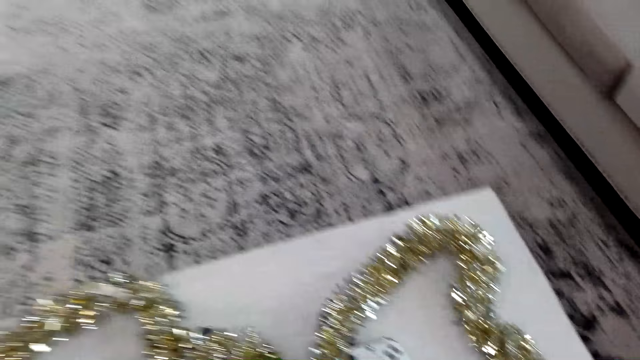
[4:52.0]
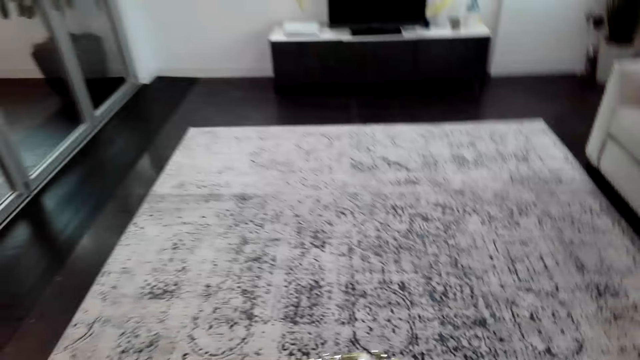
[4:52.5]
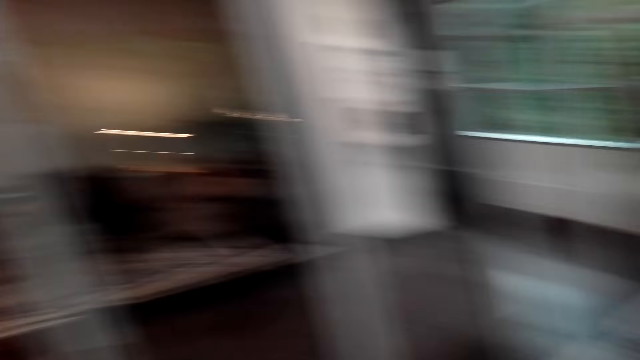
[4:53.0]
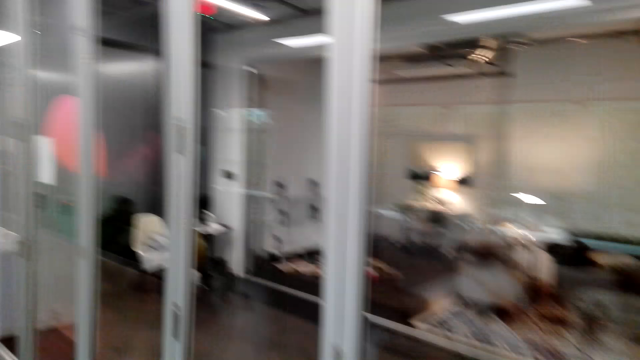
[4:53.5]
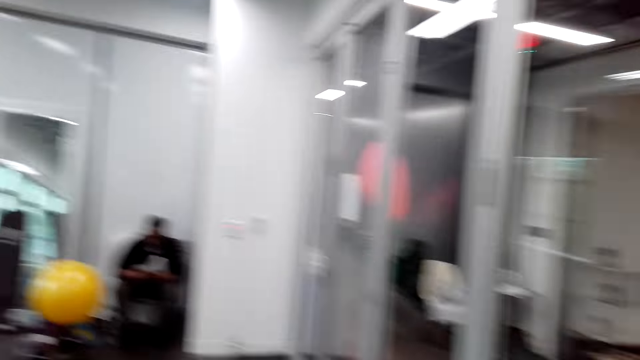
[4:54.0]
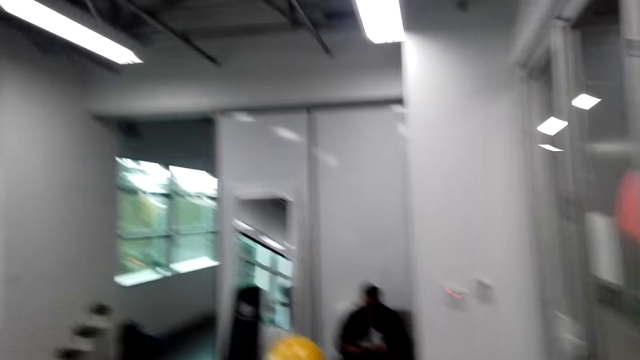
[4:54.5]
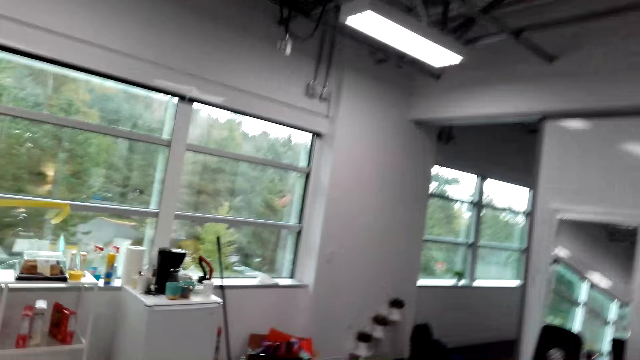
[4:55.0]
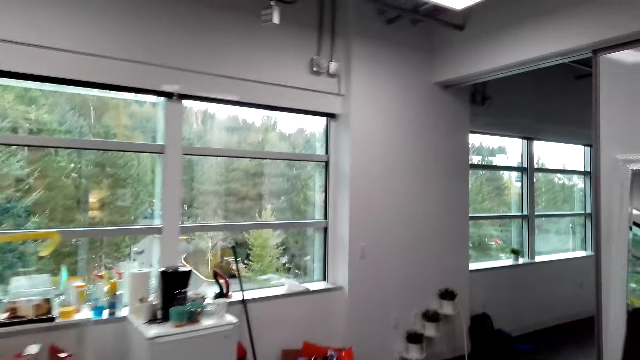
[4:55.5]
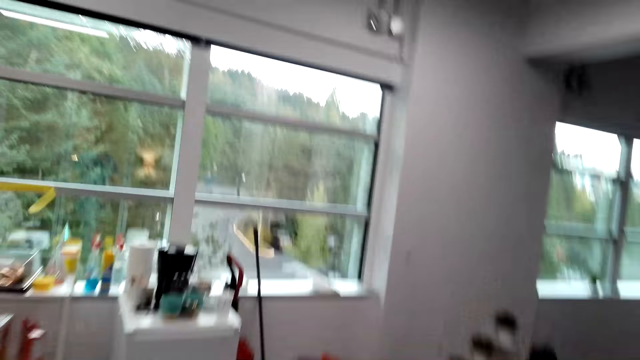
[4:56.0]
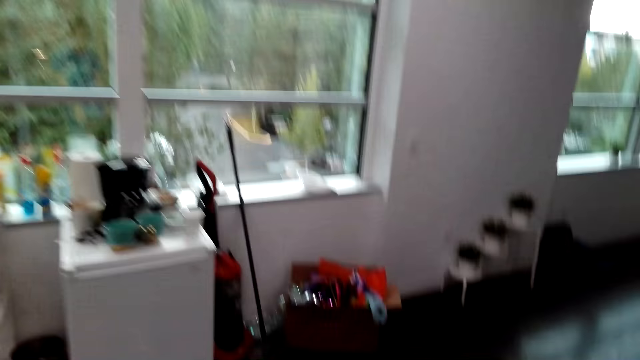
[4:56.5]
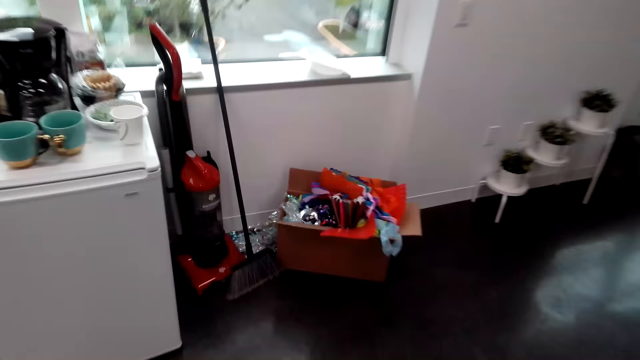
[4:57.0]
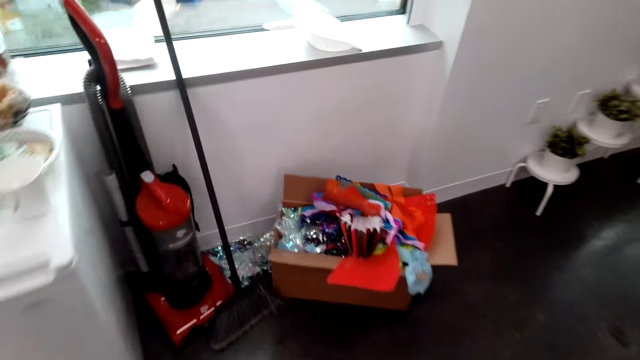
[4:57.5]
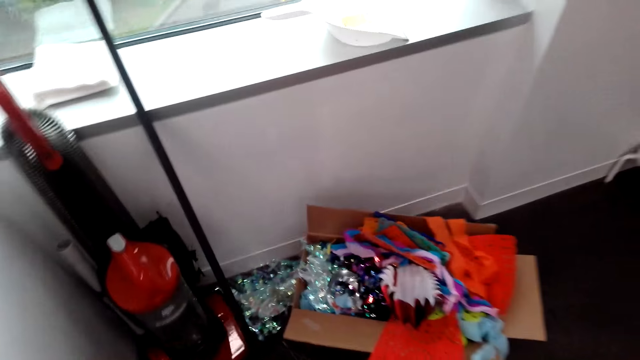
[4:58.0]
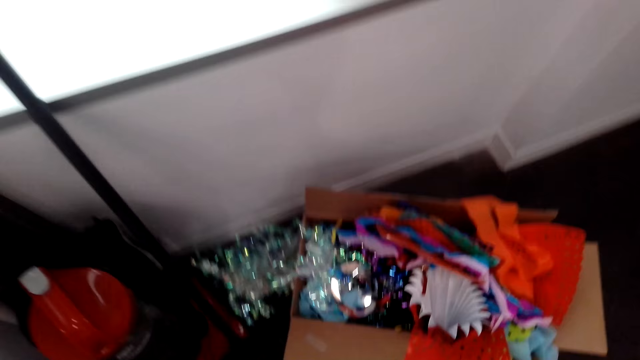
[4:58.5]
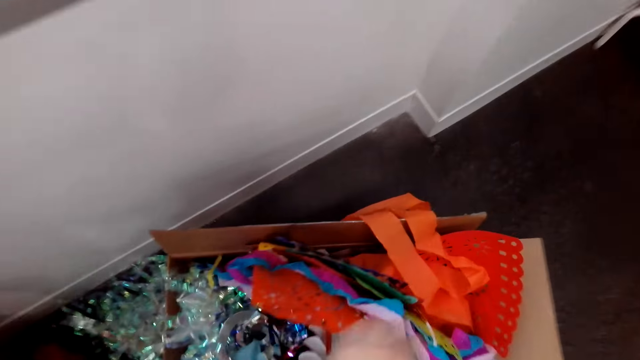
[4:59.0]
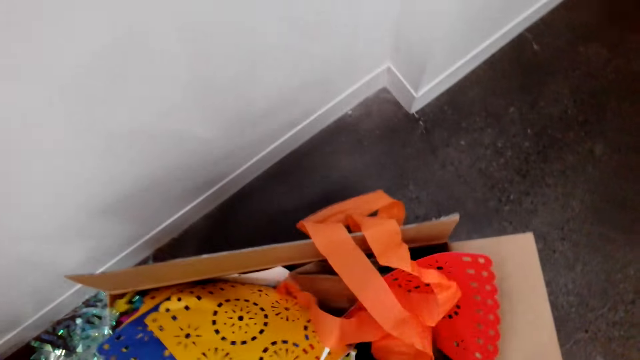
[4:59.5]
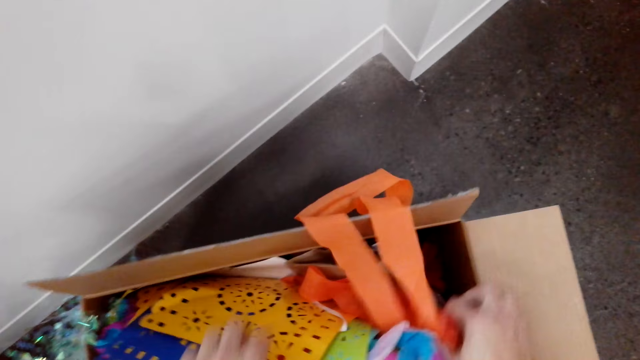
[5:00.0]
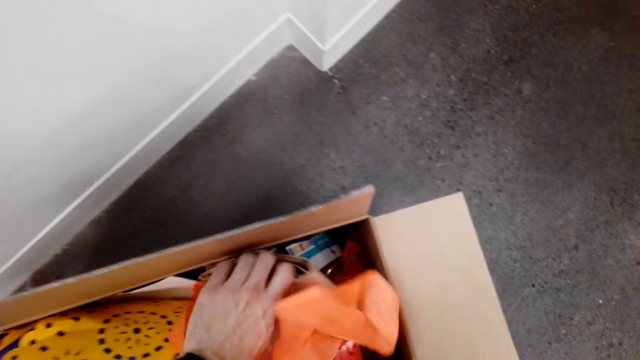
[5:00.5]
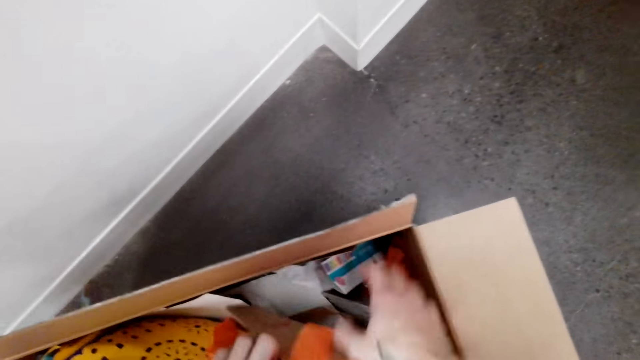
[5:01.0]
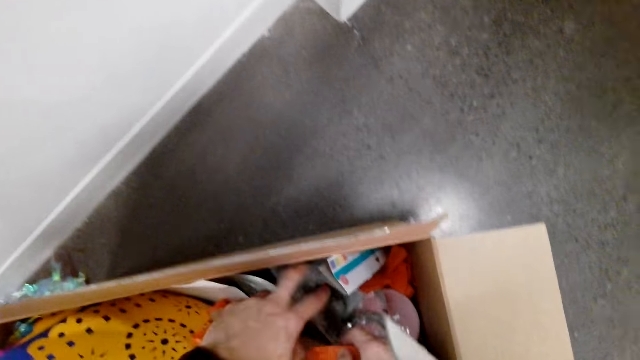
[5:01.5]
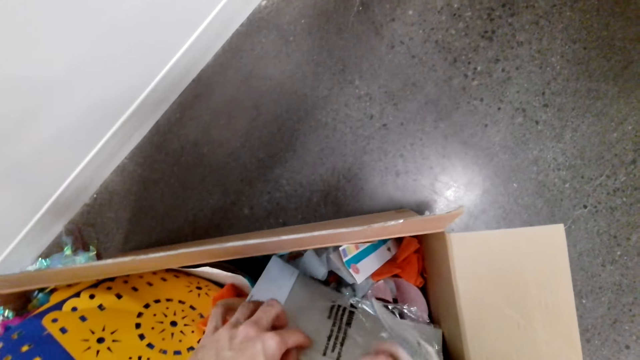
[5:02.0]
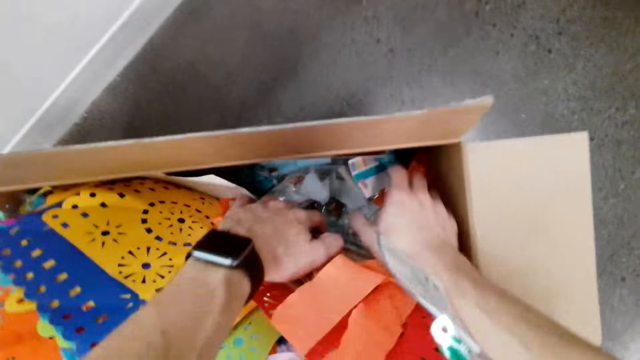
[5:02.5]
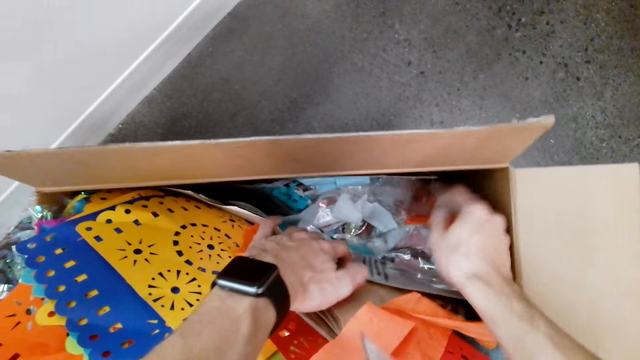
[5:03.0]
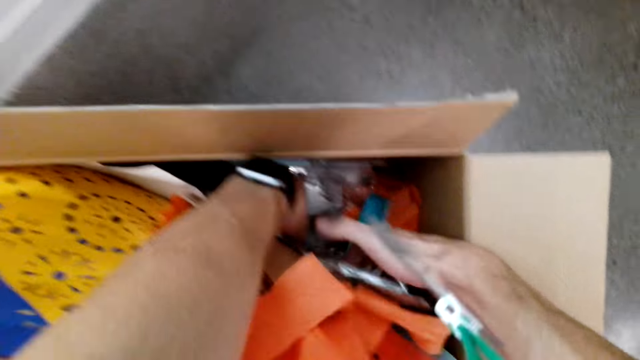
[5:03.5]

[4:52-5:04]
The camera wearer looks around the house and walks around the house. They select flowers from the carton. They search for an item inside the box.

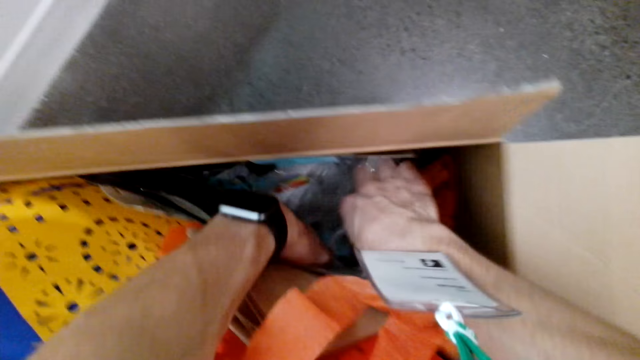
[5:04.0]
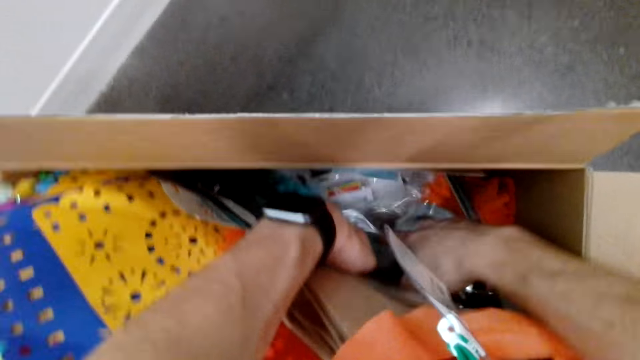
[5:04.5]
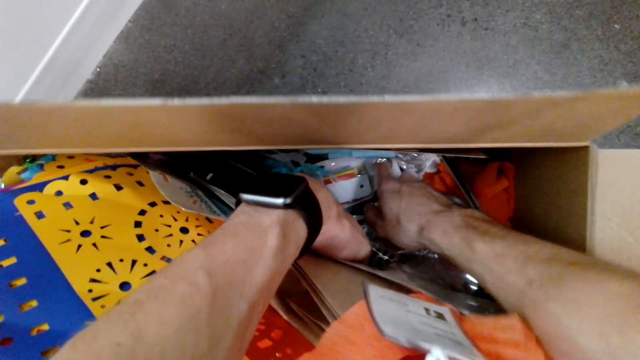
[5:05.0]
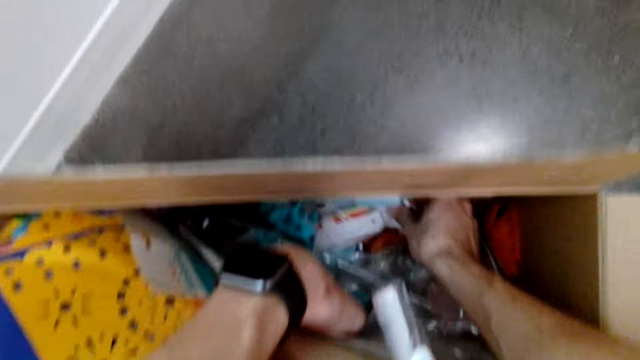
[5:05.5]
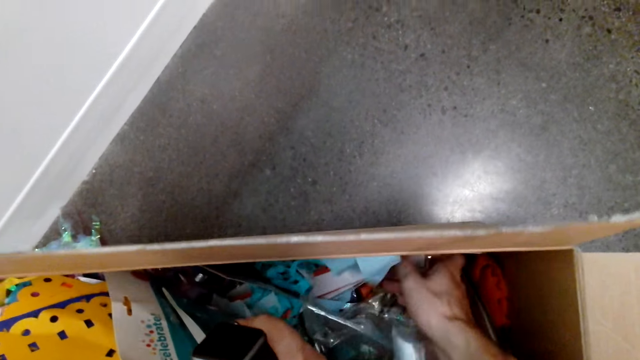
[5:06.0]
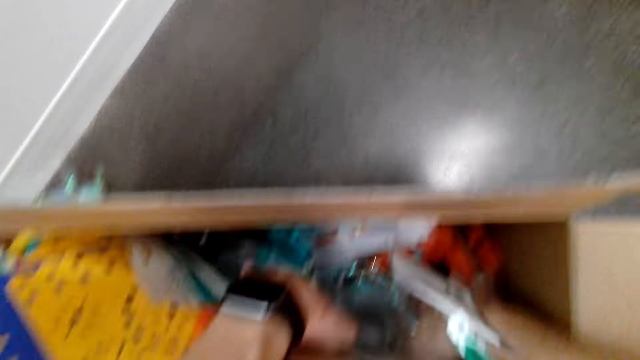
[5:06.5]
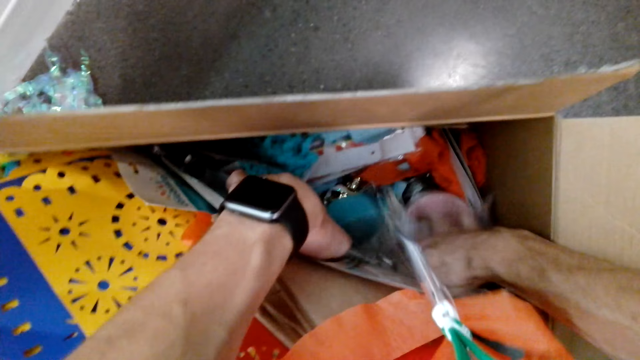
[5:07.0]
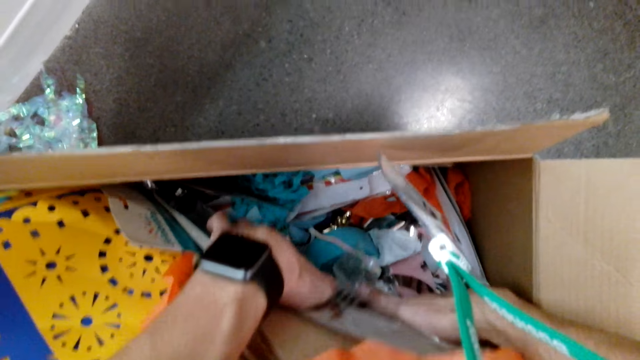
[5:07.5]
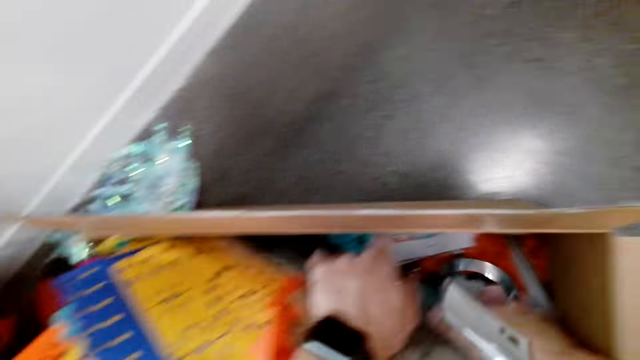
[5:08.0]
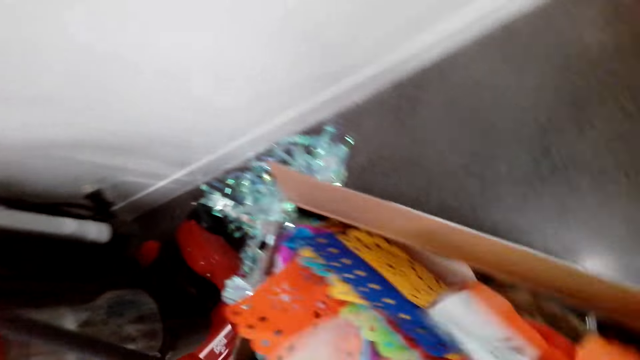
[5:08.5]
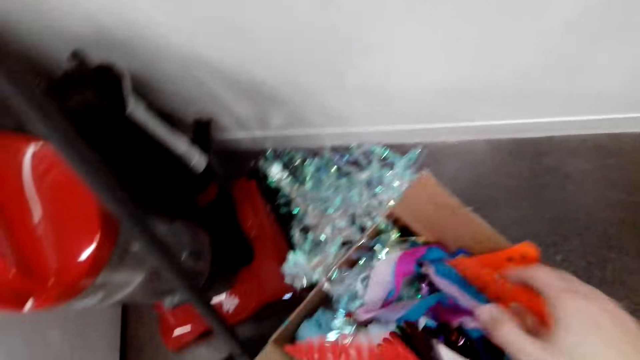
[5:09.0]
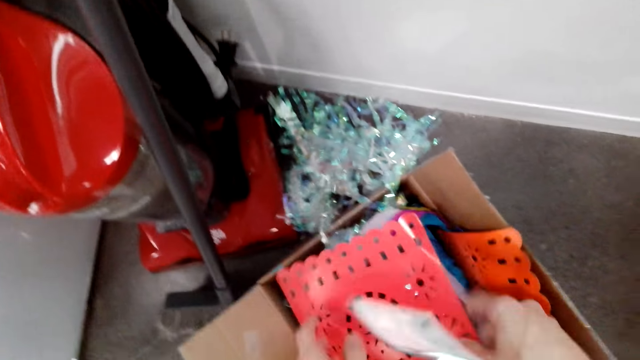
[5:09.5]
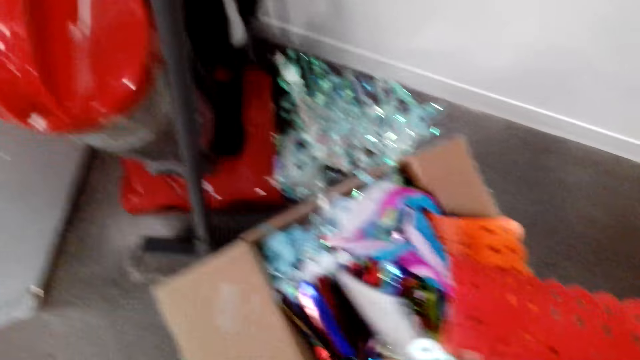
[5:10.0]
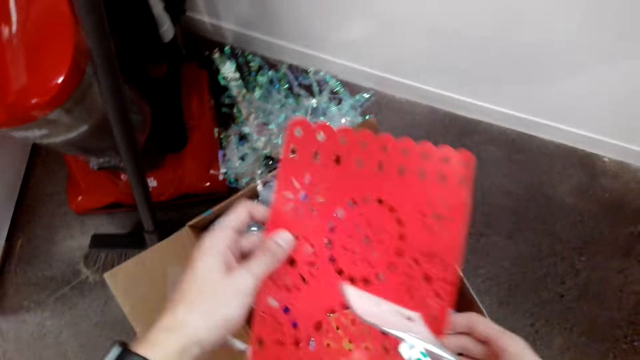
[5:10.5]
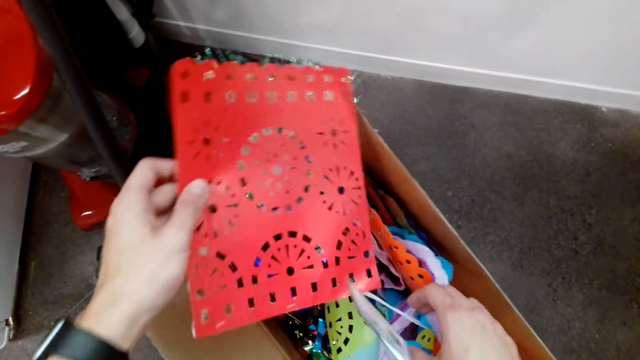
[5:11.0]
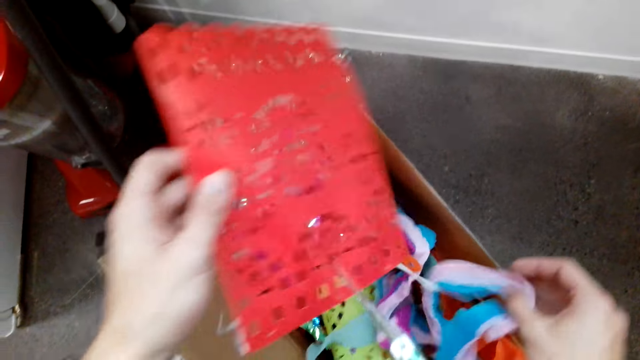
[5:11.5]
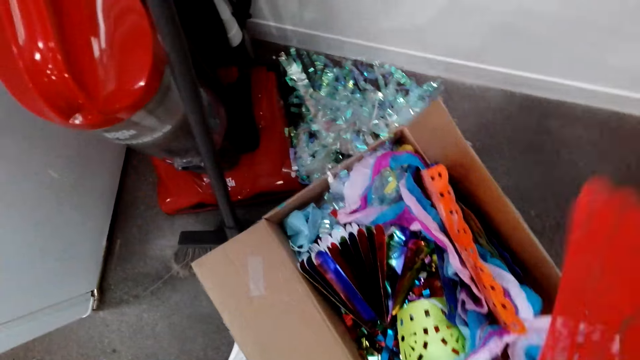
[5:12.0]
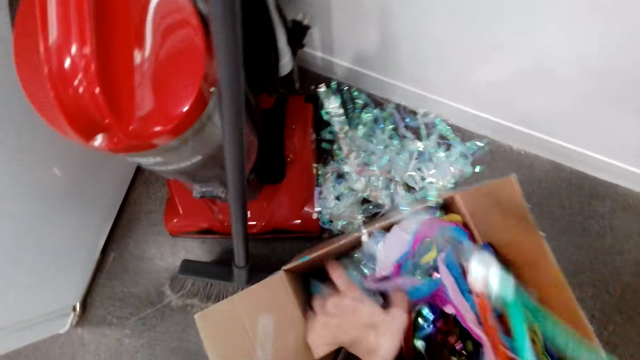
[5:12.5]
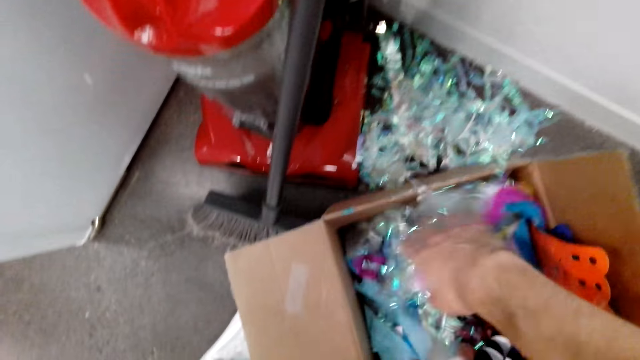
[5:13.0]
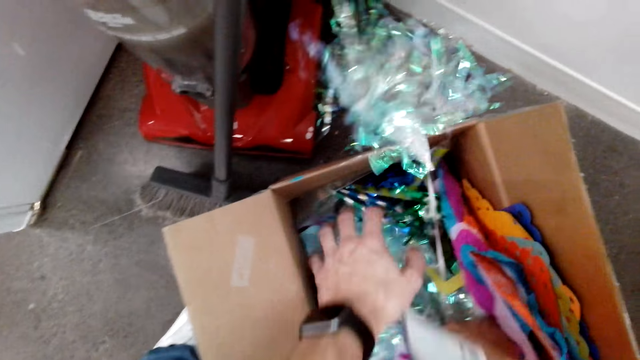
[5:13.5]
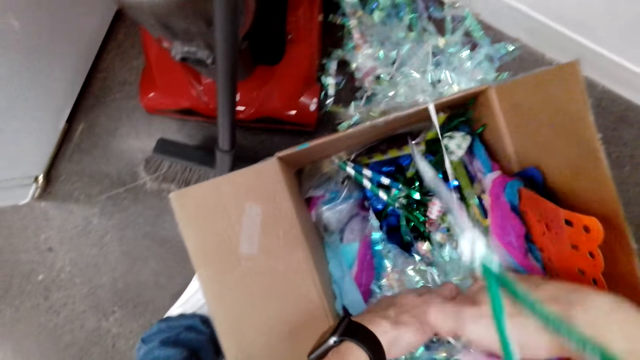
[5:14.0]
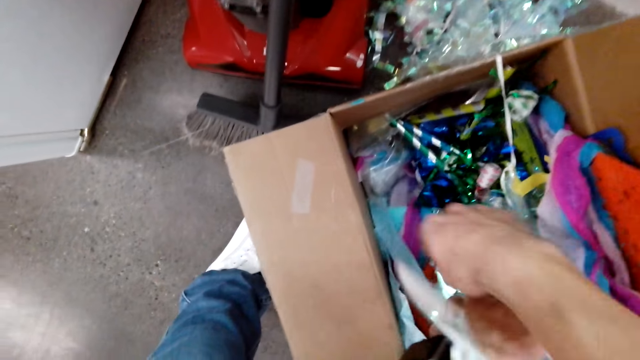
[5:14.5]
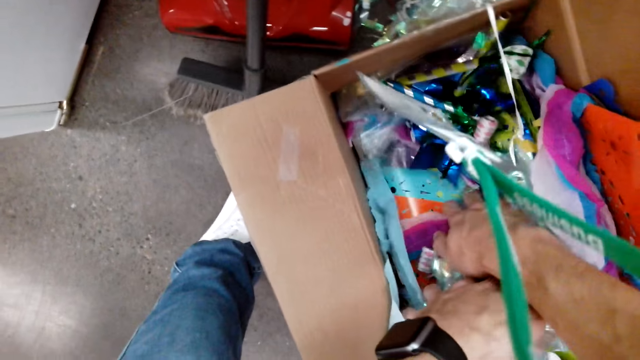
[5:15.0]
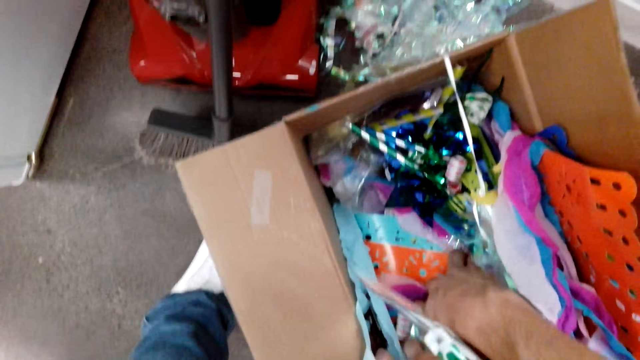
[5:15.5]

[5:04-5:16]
The camera wearer moves the decorations in the box. They hold the card and put the card in the box. They search for an item inside the box.
